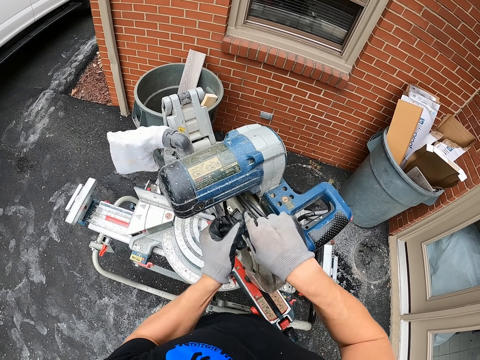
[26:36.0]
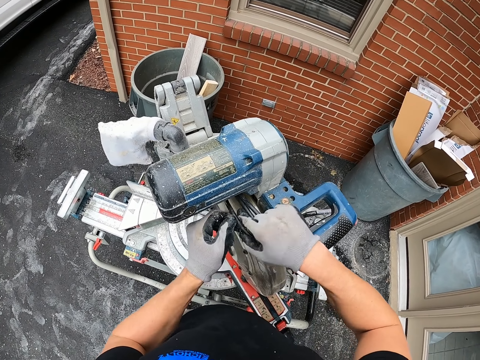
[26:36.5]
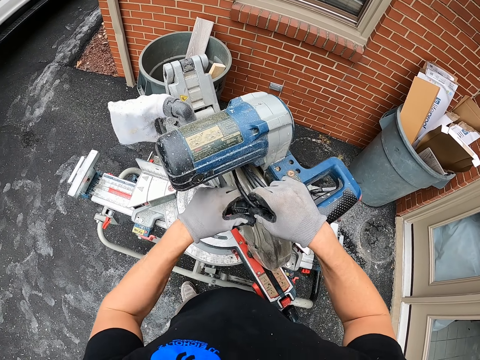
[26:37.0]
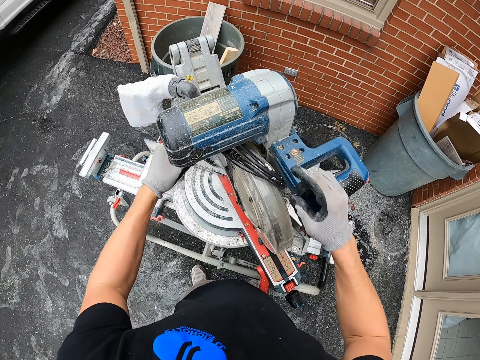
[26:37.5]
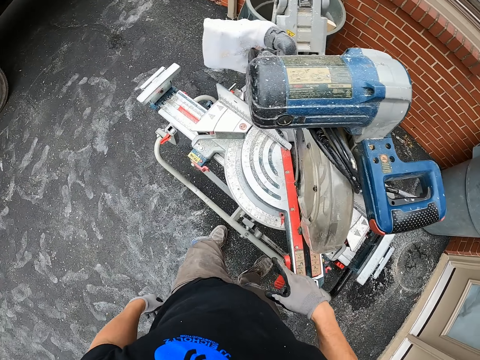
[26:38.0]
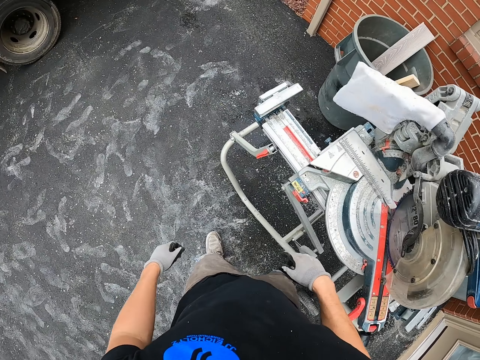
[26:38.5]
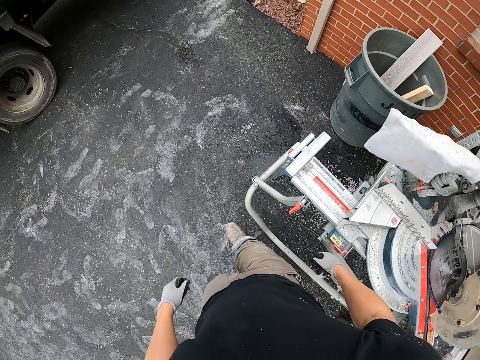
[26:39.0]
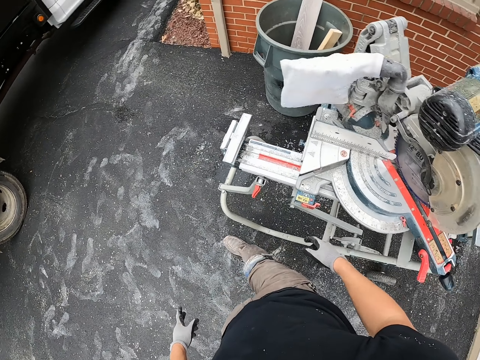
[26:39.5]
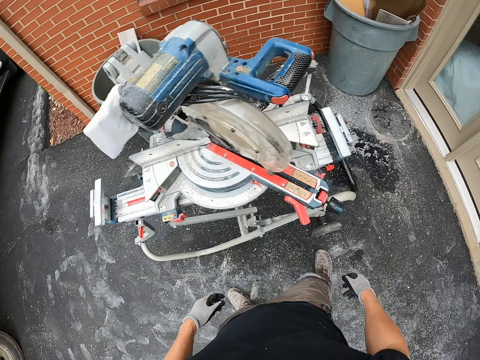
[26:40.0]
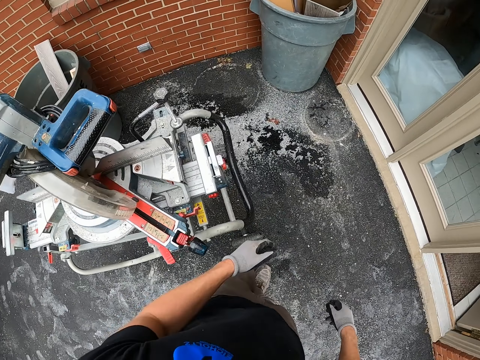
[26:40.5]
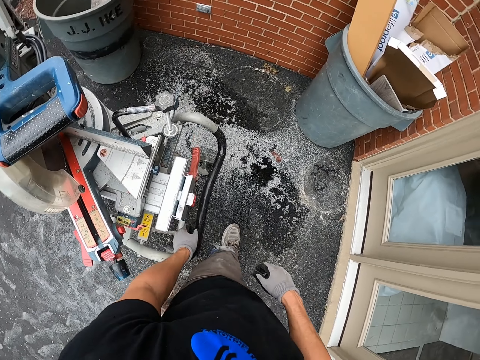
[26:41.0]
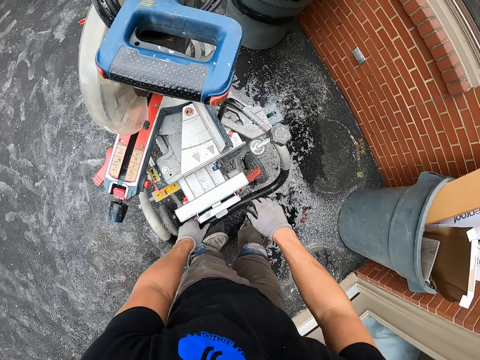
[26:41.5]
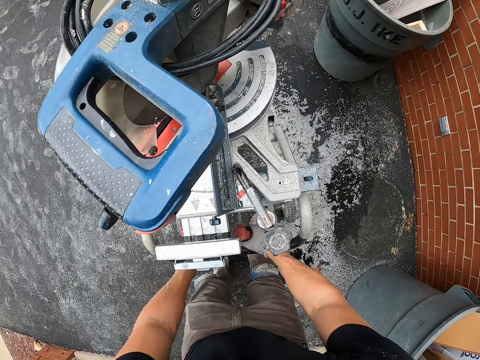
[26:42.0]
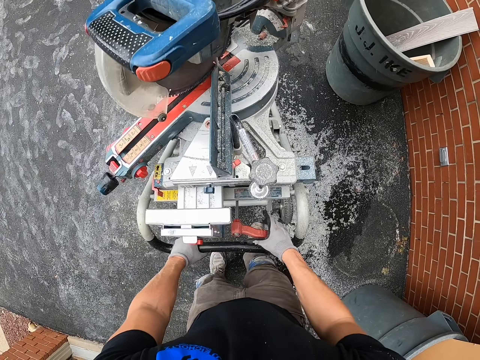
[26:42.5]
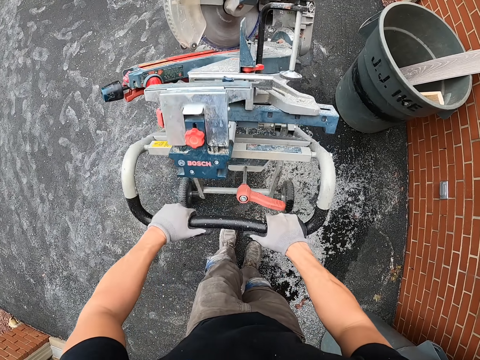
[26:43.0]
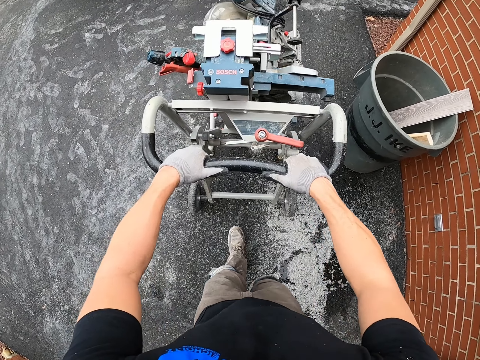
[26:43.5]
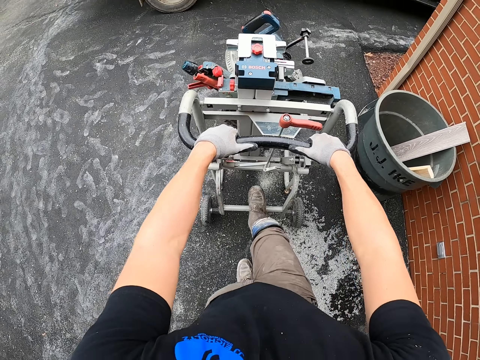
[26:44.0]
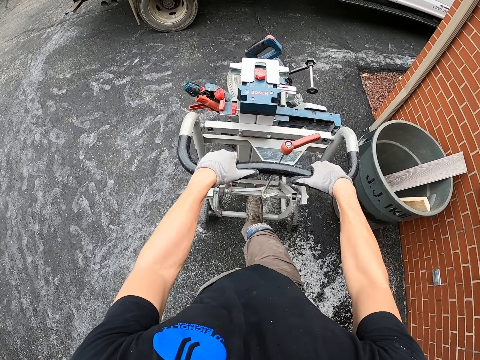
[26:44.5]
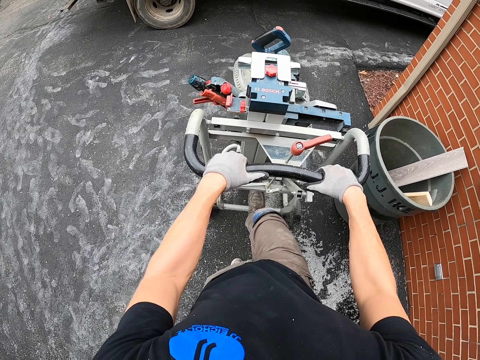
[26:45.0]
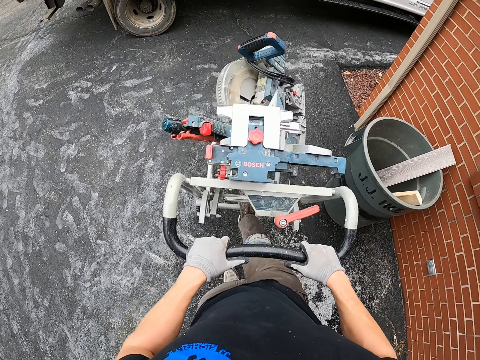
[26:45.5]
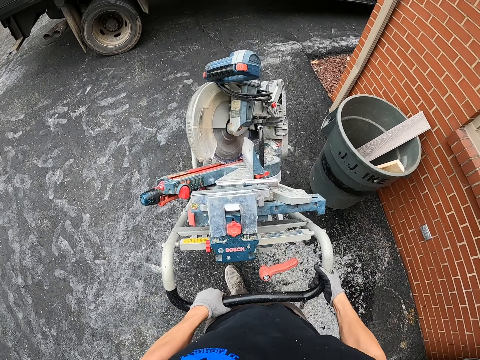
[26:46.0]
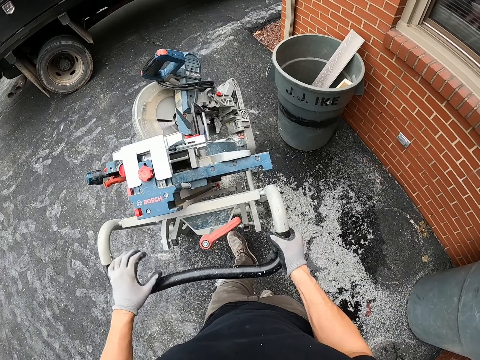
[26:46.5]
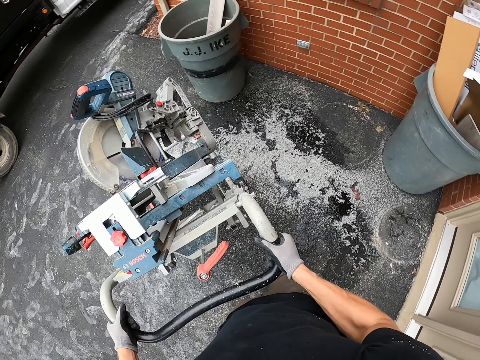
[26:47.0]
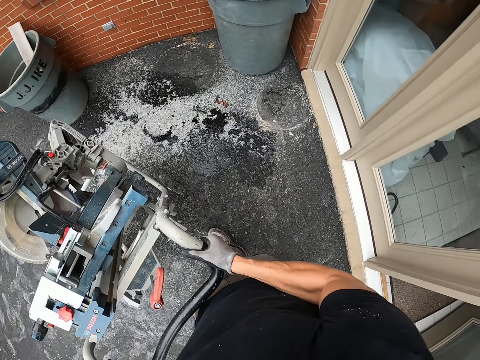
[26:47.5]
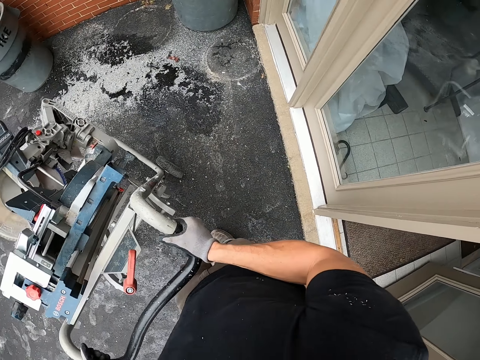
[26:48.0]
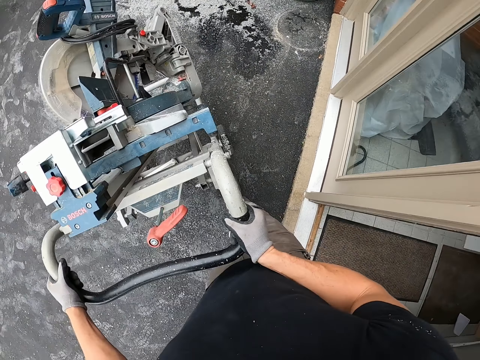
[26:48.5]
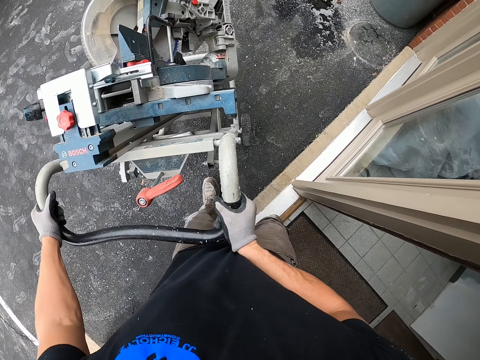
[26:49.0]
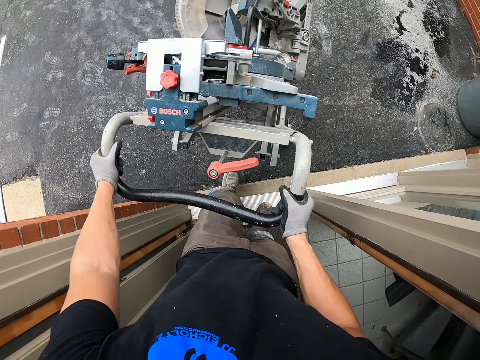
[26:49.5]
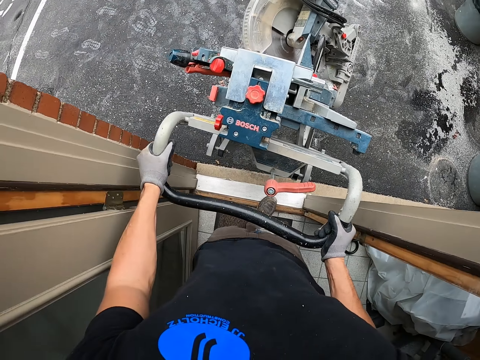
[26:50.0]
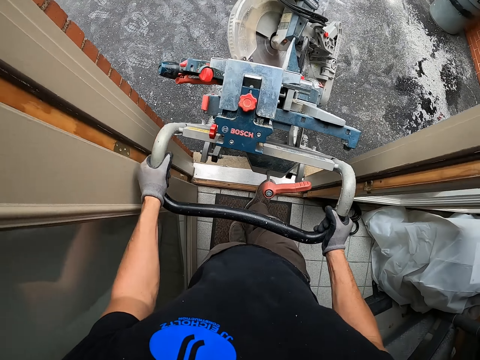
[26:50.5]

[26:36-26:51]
The camera wearer pushes the wood cutter in the house.

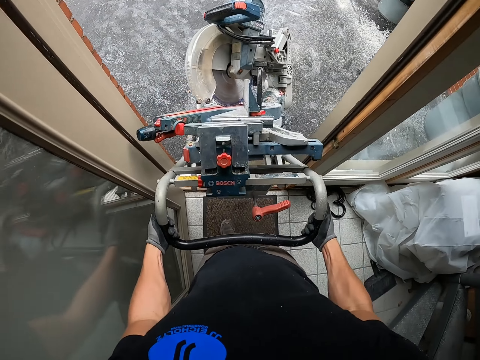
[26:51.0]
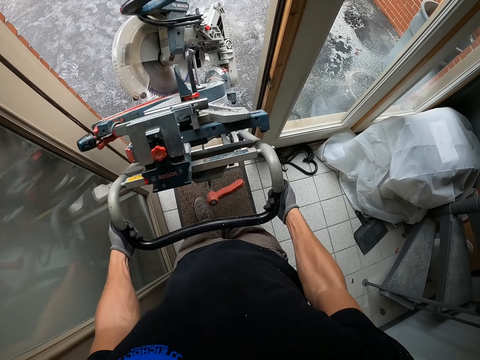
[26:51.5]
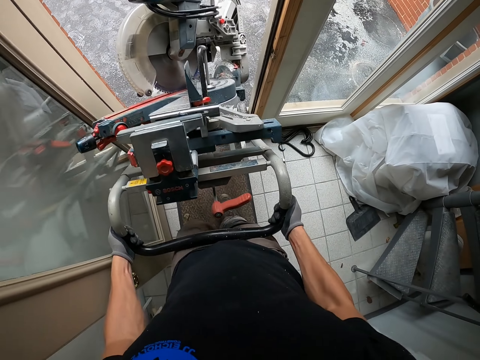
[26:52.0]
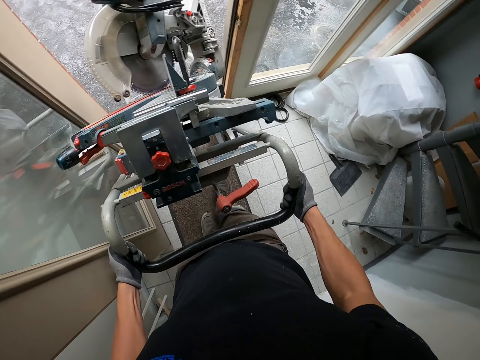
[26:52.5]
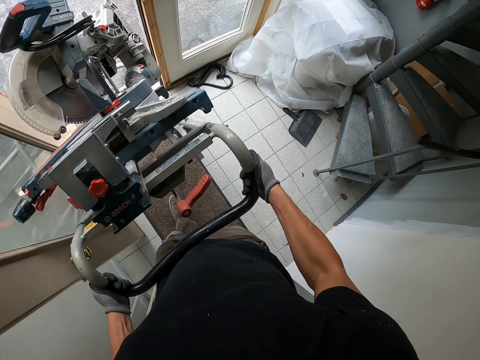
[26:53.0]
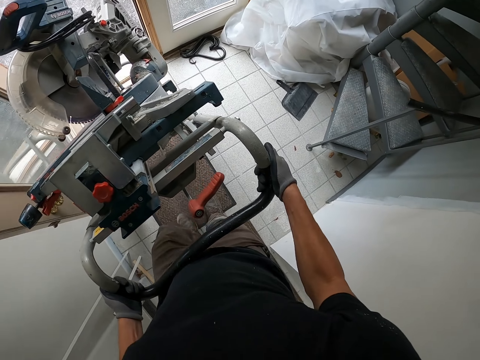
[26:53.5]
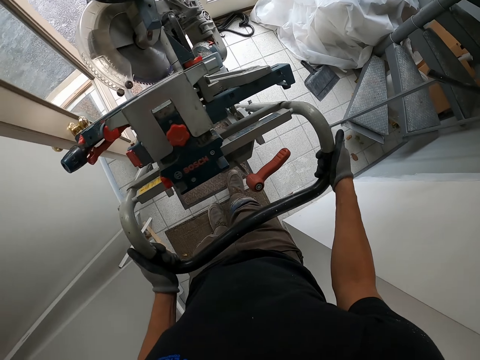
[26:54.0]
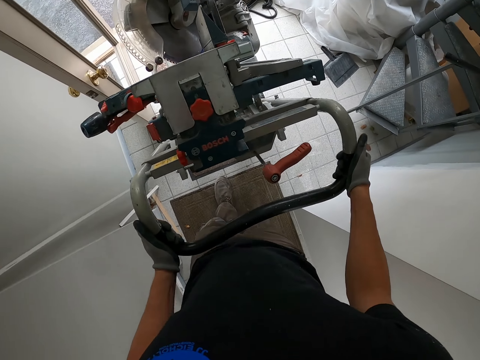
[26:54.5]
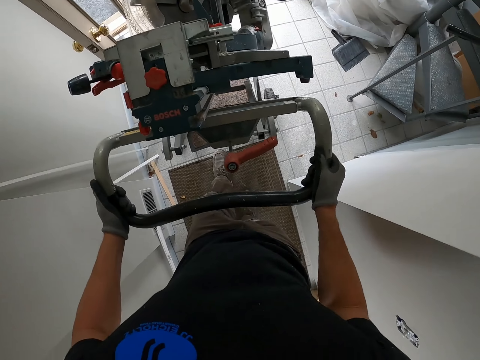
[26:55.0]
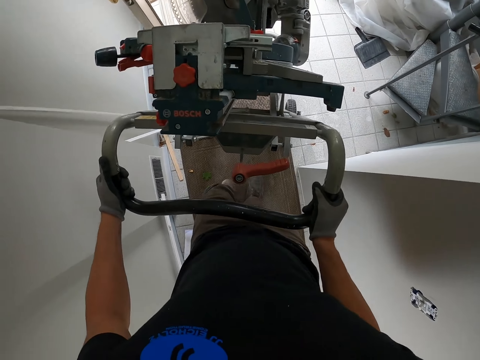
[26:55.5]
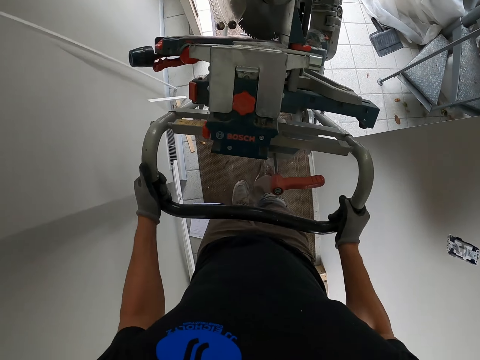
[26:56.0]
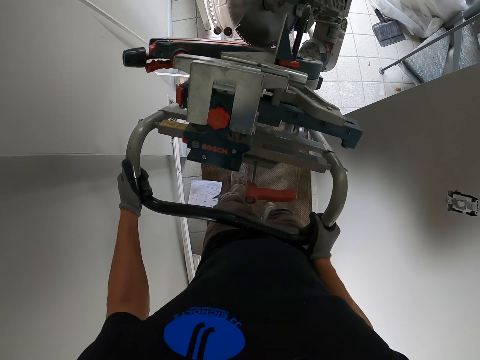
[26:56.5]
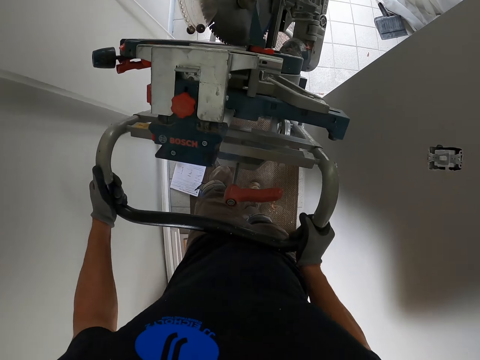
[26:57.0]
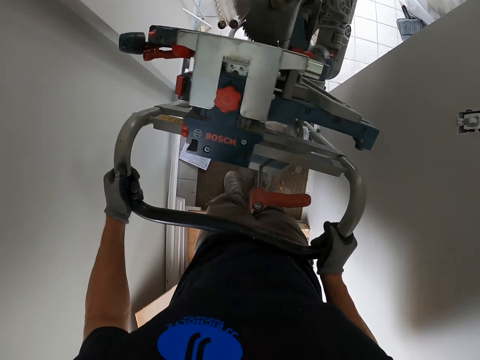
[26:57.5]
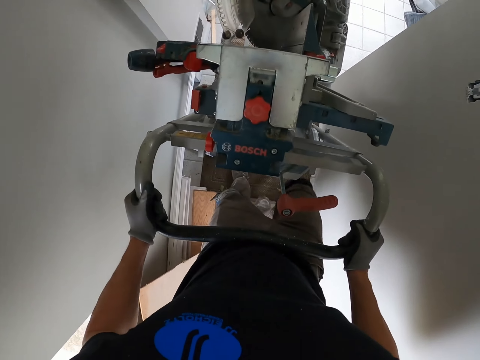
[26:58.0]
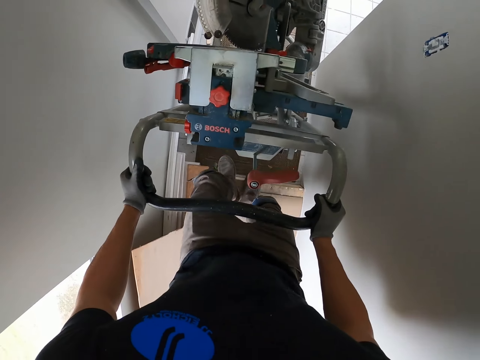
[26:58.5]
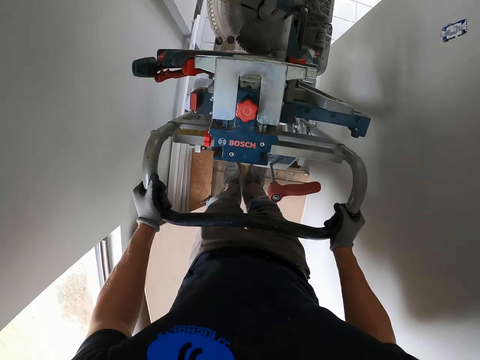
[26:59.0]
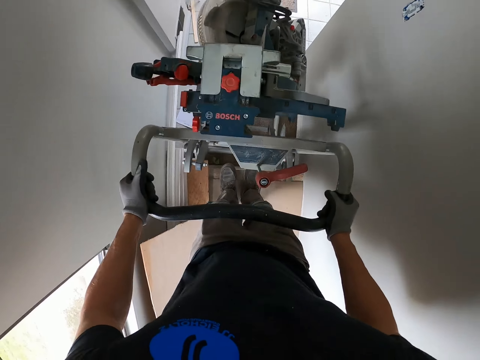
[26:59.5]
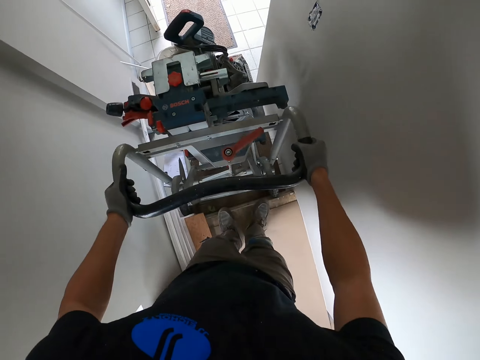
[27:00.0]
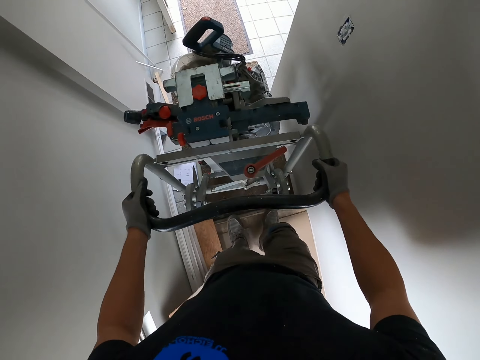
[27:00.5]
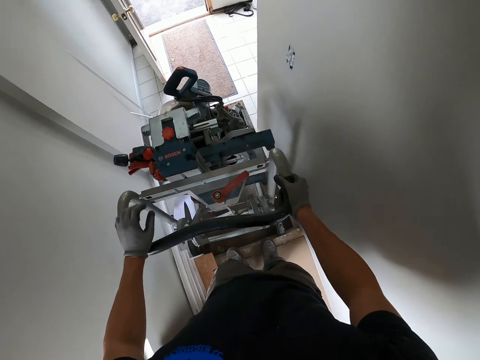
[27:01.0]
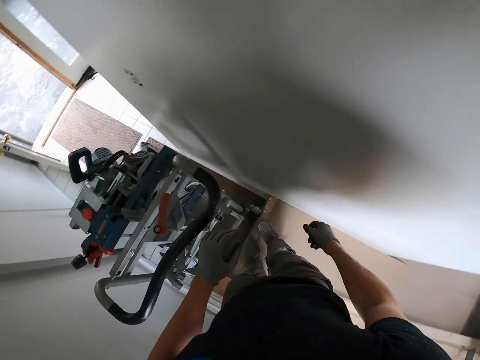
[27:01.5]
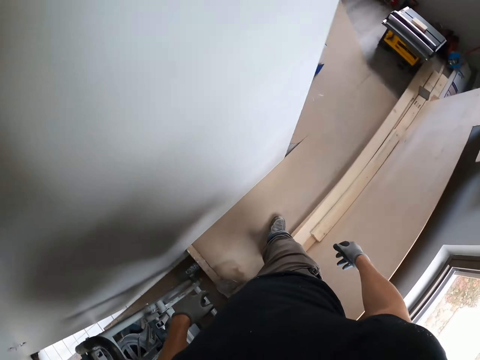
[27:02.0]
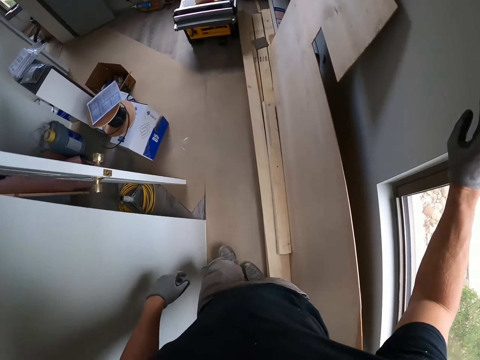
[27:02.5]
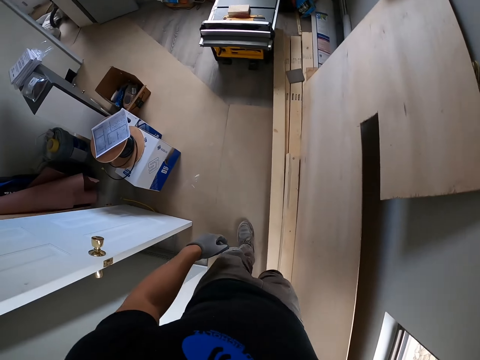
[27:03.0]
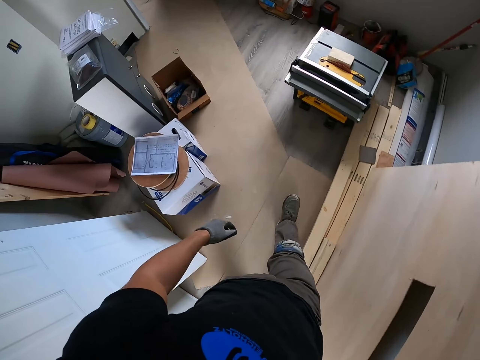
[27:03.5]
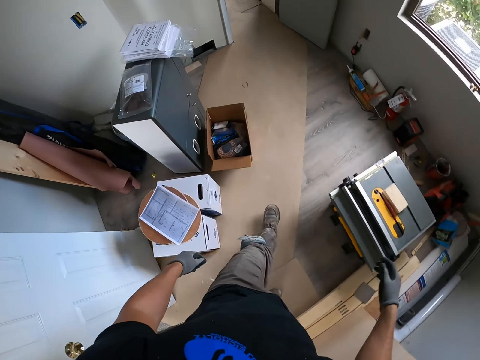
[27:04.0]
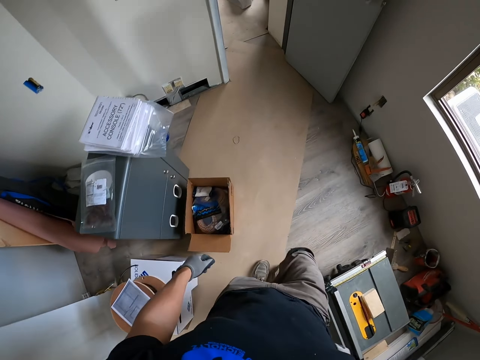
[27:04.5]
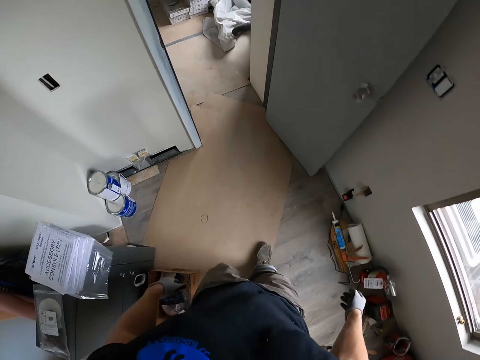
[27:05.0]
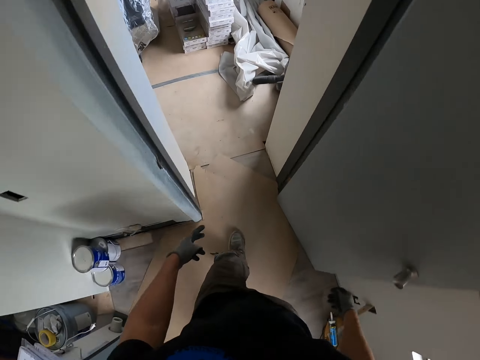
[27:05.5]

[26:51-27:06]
The camera wearer puts the wood cutter in the corridors.
